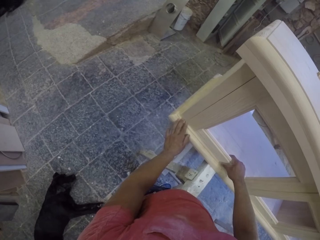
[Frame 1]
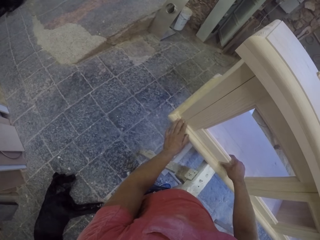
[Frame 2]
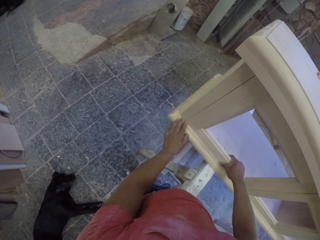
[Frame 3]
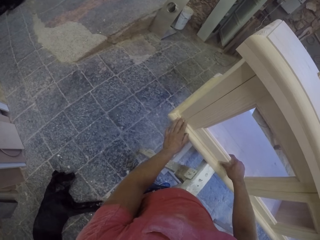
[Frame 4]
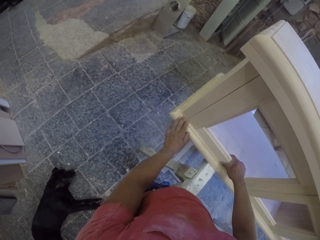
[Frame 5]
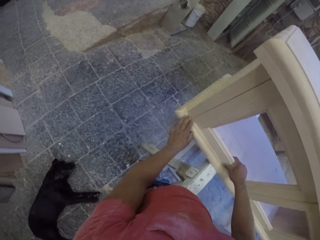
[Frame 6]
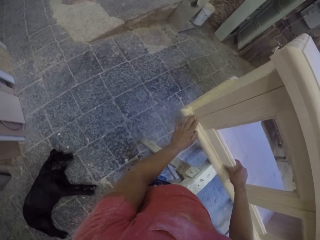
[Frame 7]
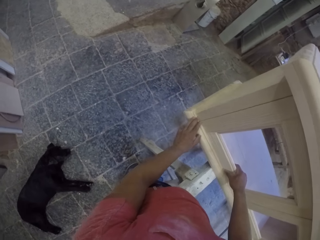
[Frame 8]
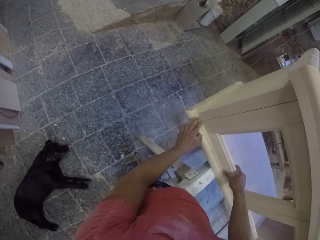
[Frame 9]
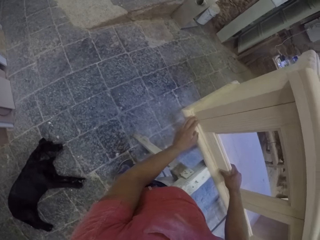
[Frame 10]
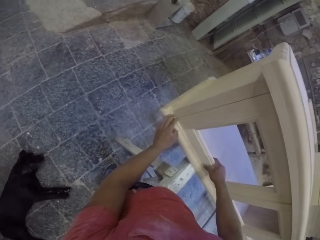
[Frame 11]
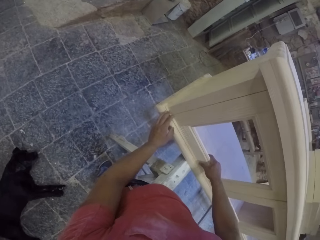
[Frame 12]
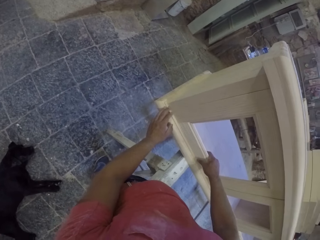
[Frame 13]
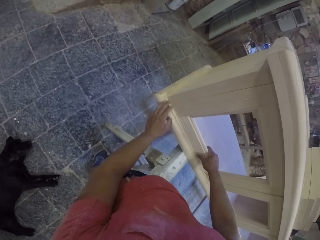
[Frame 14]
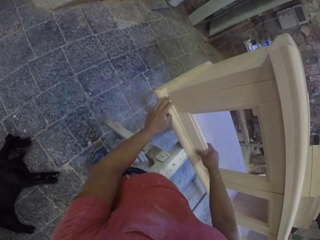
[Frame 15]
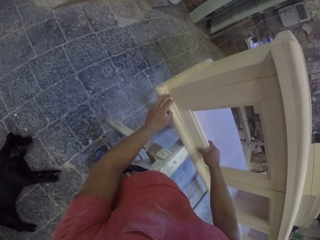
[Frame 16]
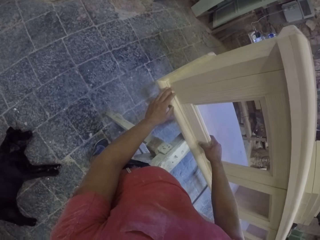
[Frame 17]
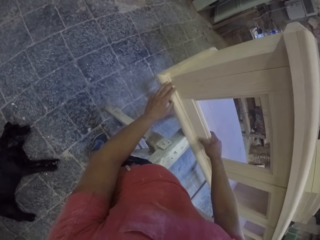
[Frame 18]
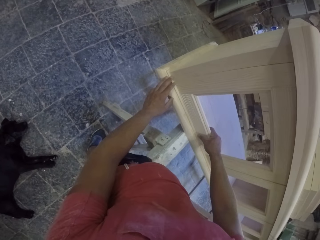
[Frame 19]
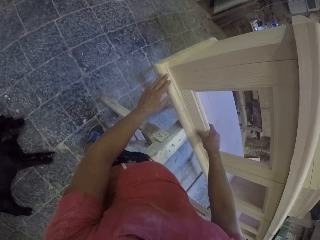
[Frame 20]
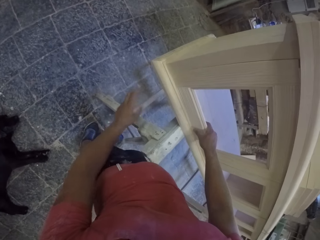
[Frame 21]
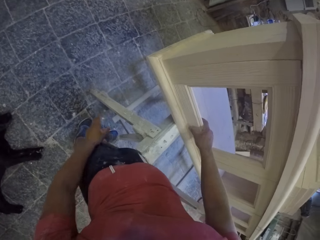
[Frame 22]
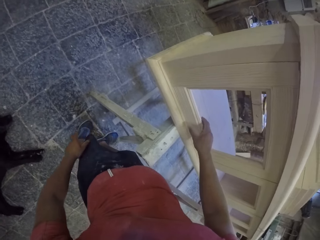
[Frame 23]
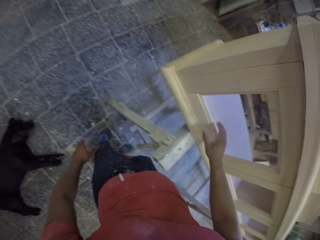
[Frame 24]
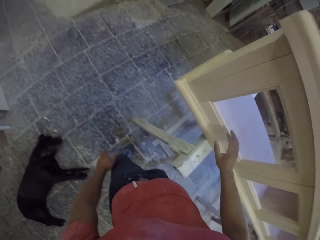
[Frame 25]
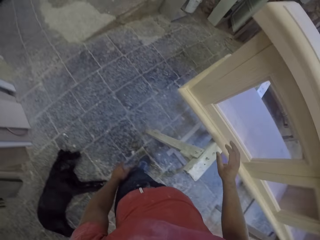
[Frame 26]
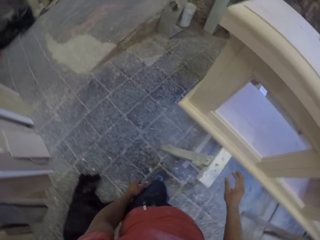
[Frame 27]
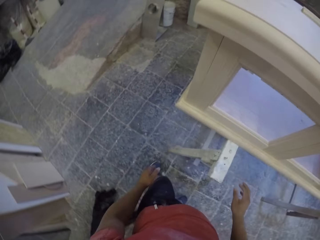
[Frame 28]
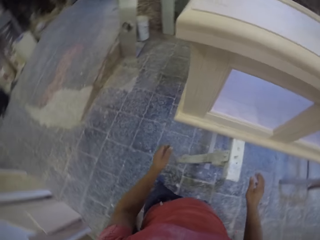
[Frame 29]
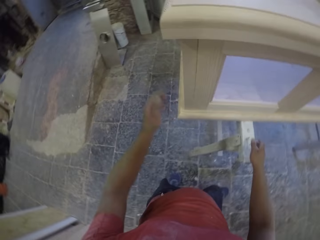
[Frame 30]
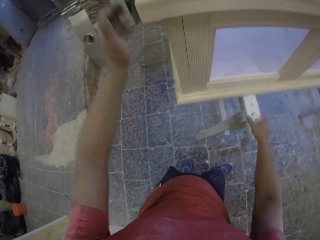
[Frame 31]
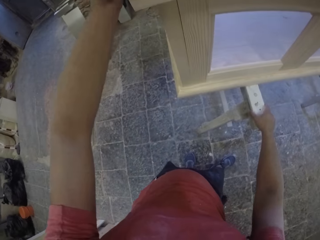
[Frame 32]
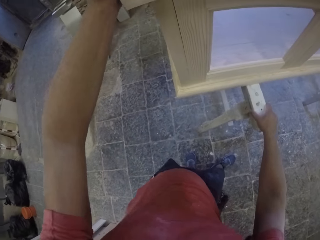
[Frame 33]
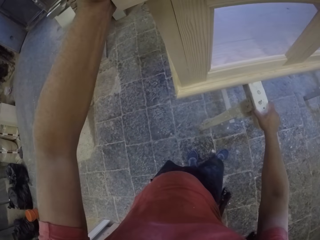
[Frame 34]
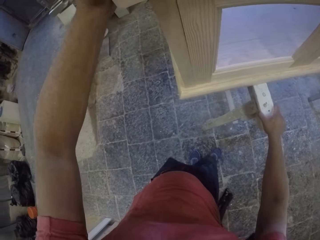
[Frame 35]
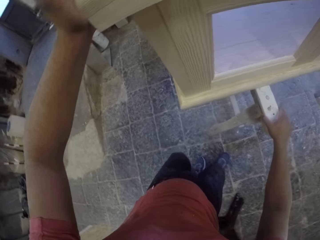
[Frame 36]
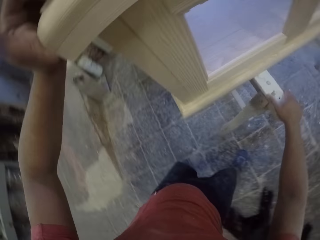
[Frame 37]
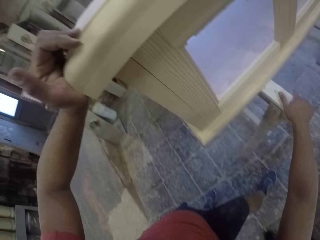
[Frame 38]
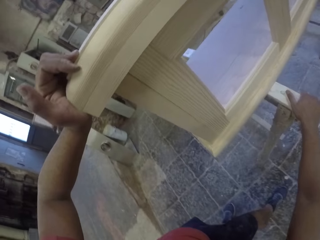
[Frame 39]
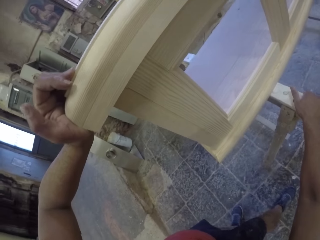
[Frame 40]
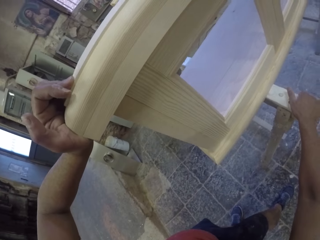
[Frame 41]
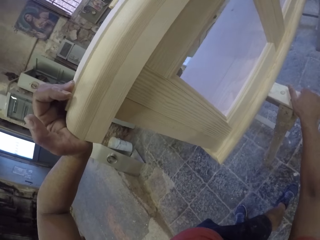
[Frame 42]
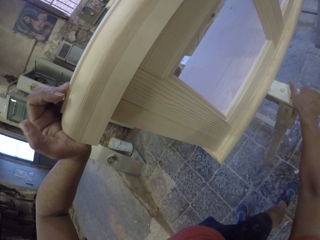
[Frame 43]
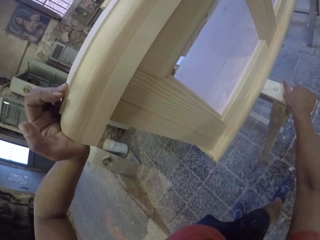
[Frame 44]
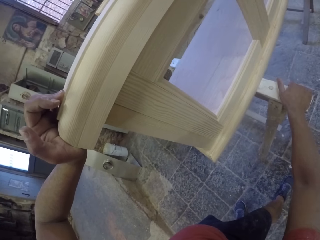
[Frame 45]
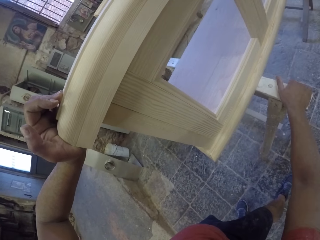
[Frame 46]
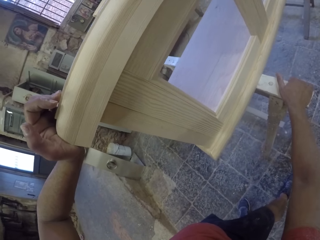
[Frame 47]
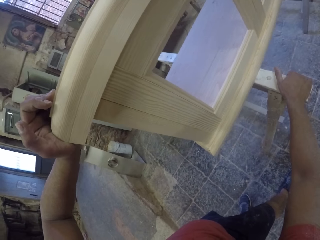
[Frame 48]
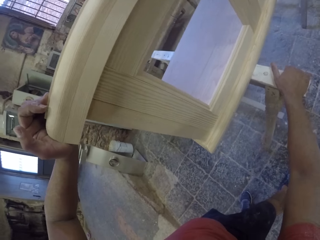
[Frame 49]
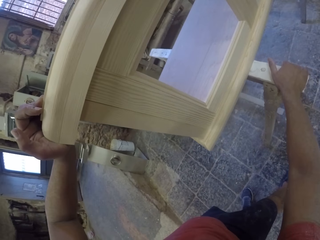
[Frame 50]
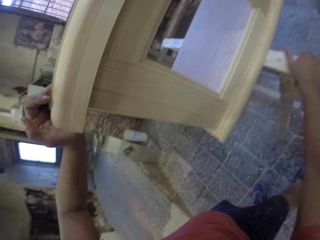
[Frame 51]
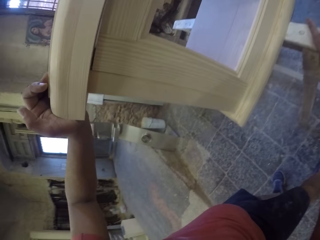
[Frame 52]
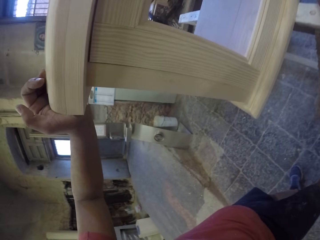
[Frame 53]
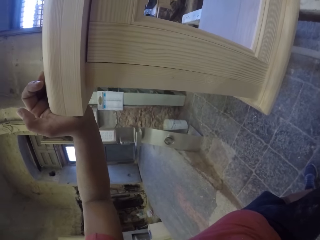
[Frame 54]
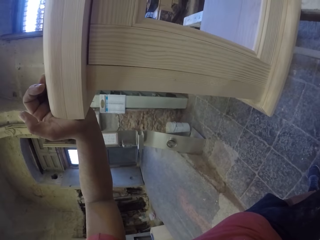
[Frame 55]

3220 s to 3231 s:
The camera wearer analyses the furniture.

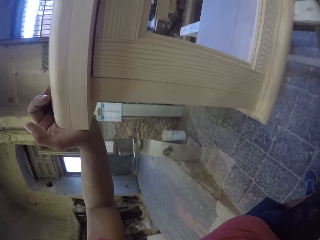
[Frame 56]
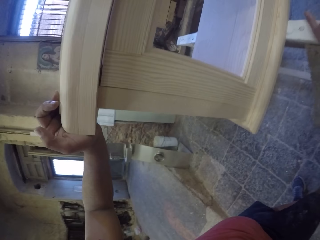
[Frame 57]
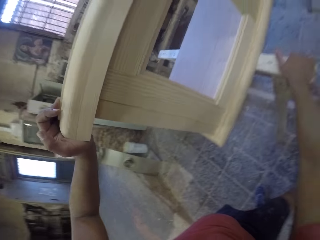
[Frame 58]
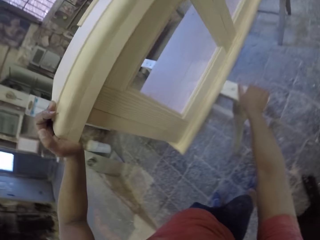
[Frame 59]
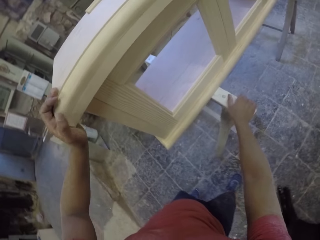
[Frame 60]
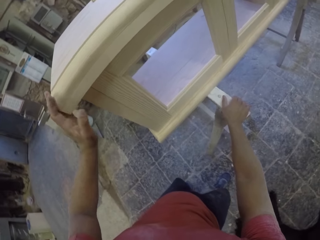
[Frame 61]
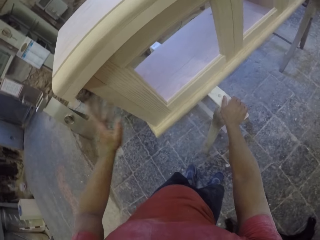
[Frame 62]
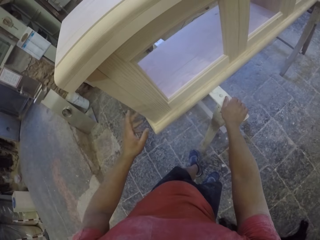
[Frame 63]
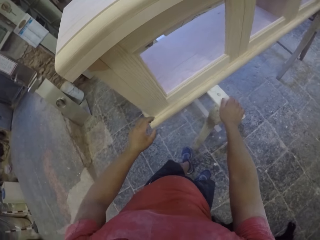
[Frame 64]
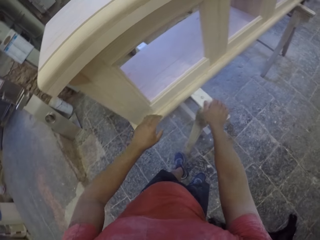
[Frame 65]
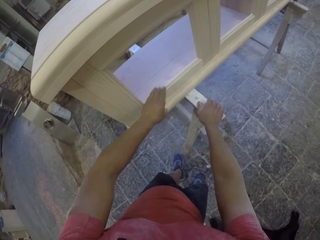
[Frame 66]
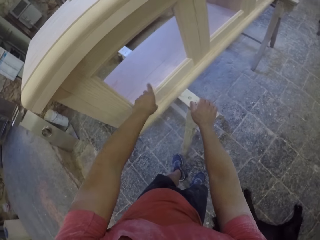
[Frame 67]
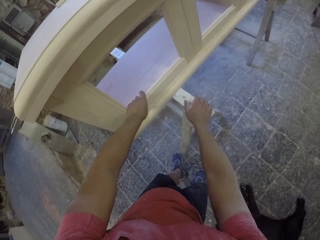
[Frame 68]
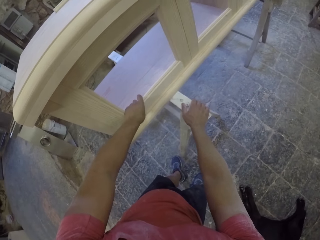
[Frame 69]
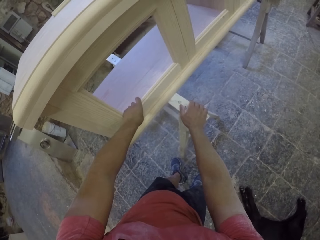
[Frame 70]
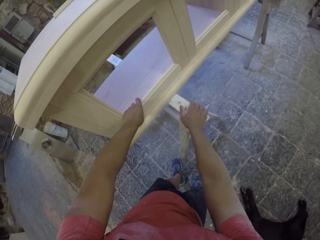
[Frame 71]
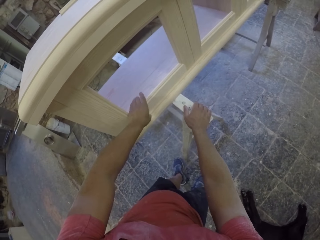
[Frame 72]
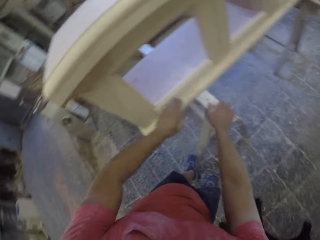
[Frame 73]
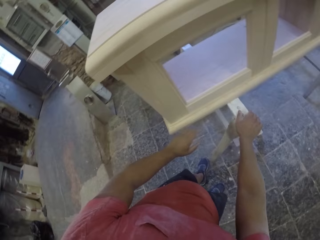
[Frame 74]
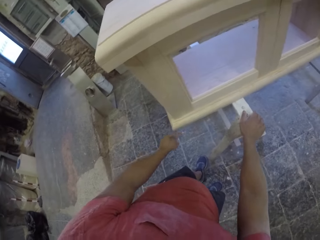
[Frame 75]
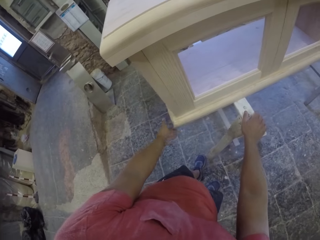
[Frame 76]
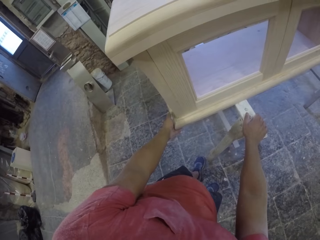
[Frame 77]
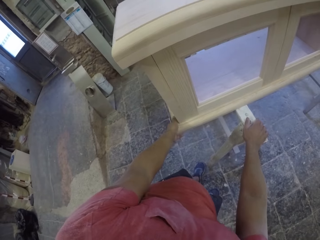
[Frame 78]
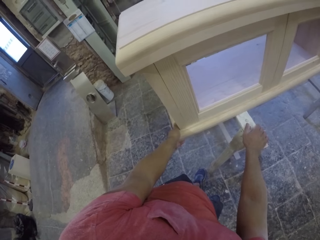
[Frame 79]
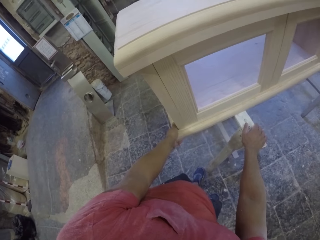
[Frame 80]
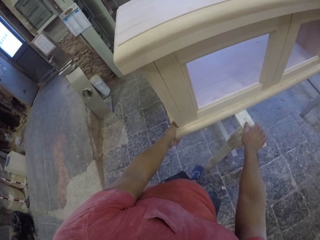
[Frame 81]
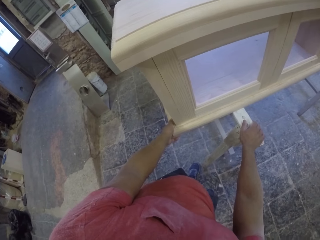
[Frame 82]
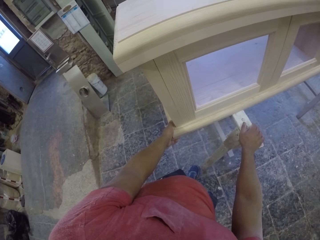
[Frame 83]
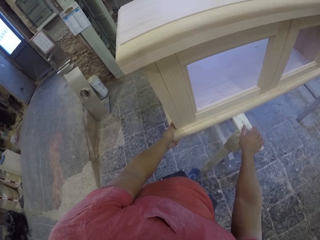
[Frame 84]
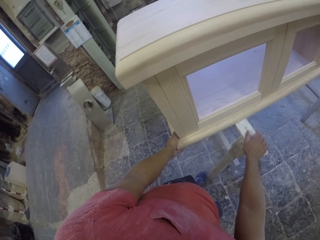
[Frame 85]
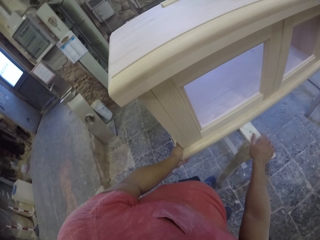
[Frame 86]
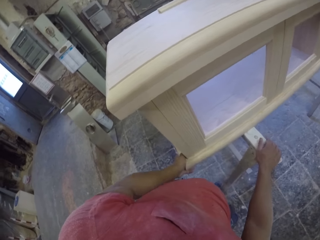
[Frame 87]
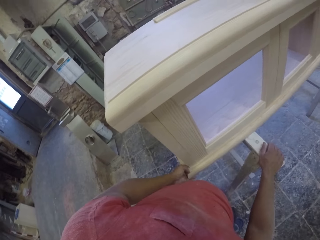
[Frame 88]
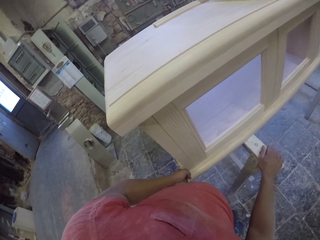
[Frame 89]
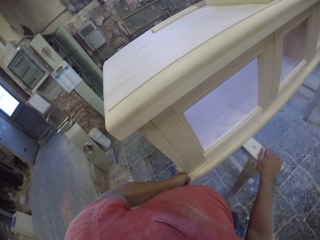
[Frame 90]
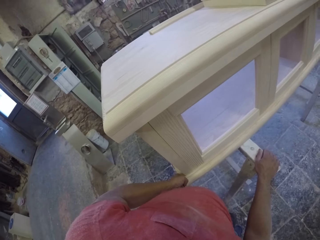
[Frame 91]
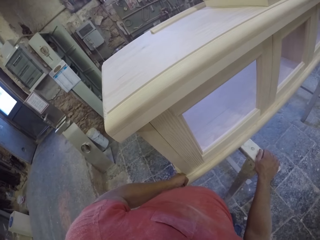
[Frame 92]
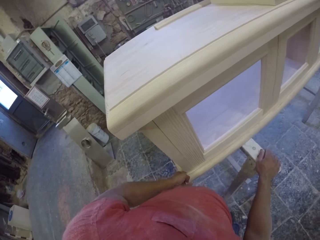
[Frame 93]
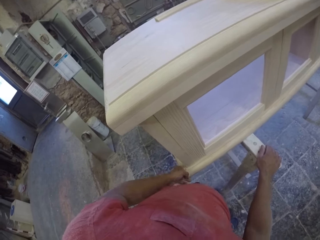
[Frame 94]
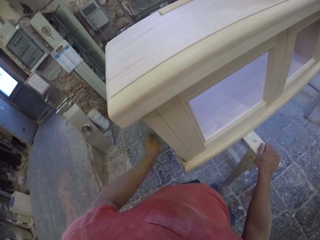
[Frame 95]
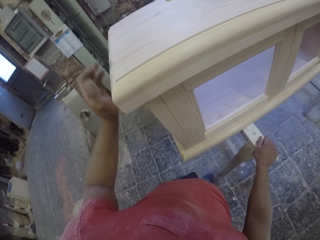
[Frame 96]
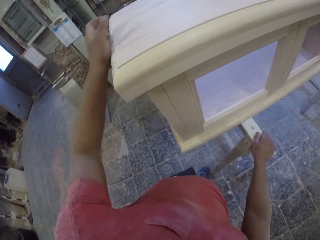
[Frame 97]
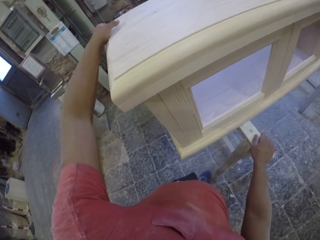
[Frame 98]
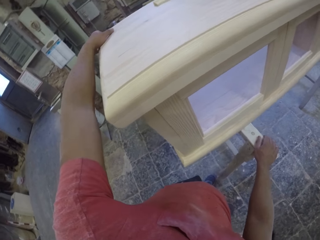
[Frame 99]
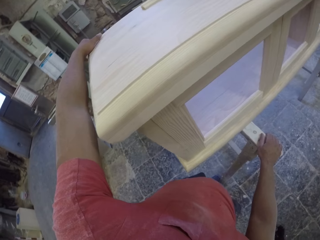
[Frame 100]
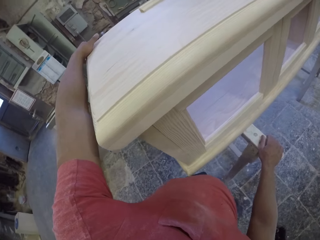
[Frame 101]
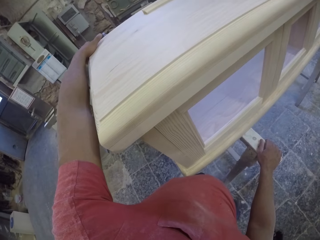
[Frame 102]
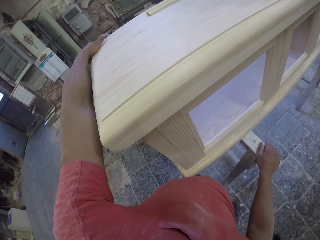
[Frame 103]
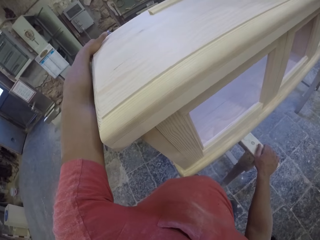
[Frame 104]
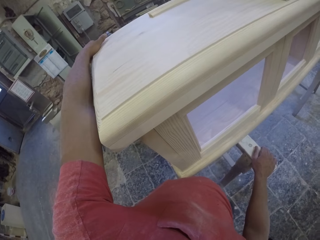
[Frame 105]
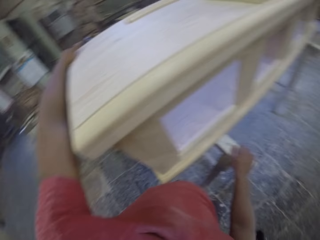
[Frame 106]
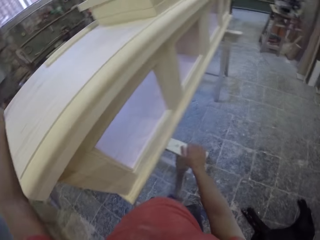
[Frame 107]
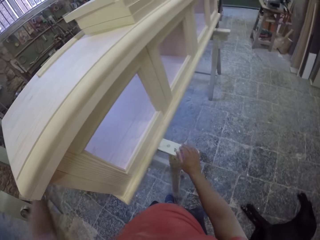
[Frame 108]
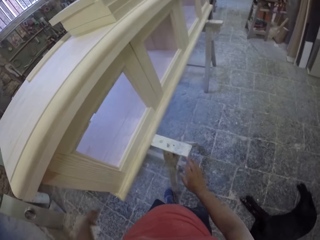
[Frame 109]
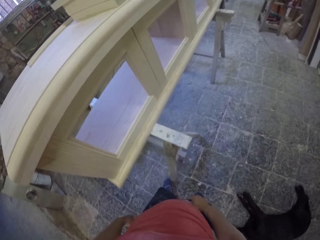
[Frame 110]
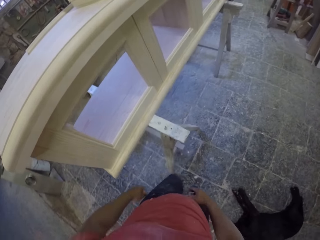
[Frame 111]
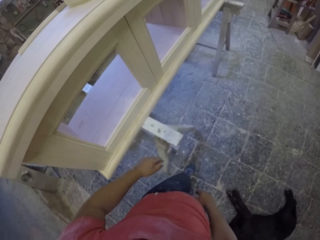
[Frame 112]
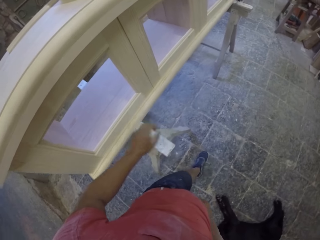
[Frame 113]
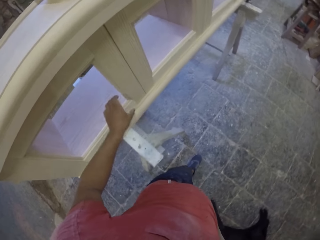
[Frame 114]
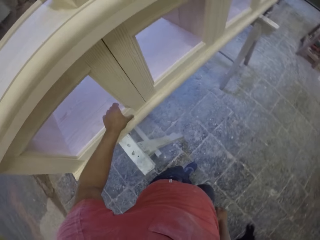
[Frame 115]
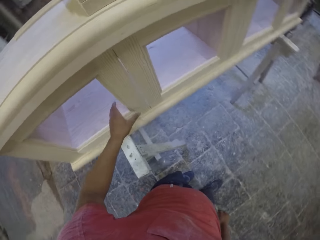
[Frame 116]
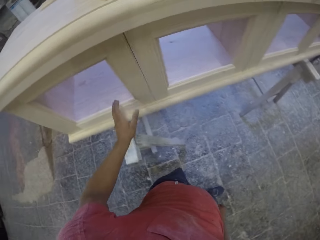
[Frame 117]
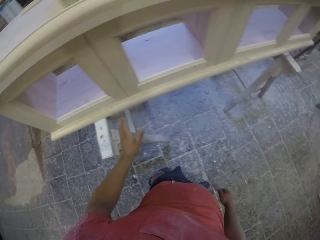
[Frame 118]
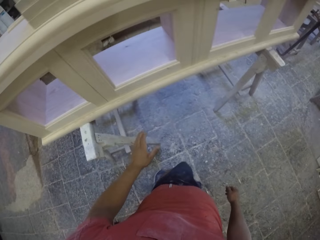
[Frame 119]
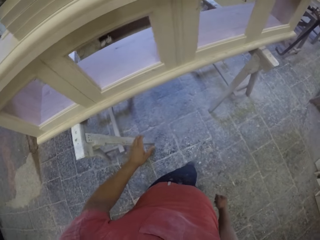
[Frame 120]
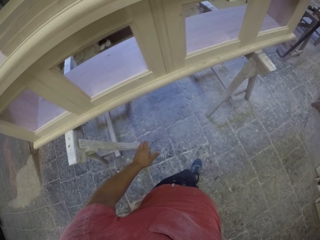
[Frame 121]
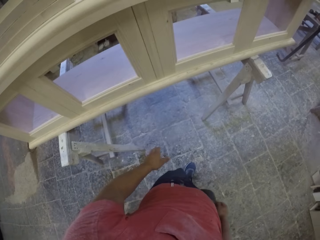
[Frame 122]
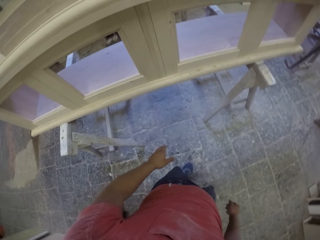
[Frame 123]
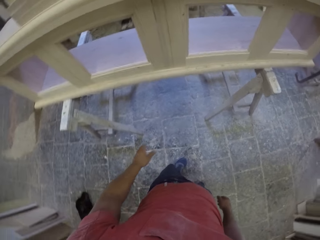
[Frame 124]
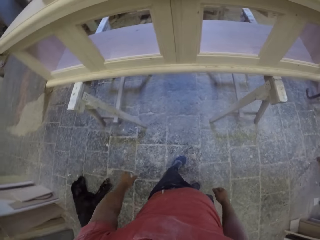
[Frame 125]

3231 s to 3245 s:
The camera wearer adjusts a piece of wood on the furniture. They gaze at the furniture.
